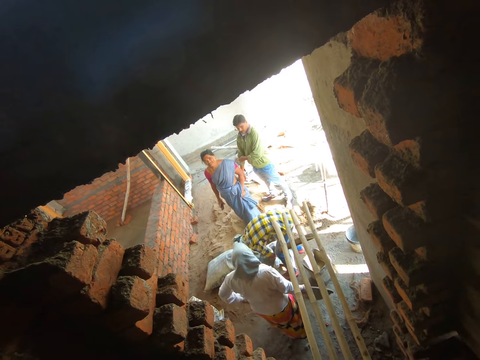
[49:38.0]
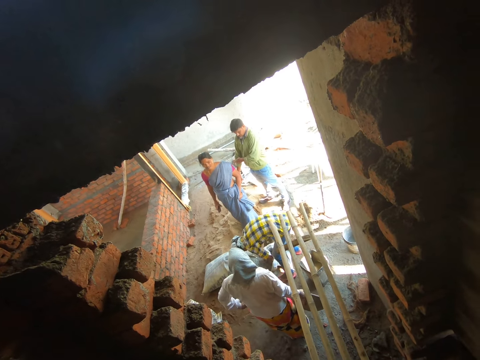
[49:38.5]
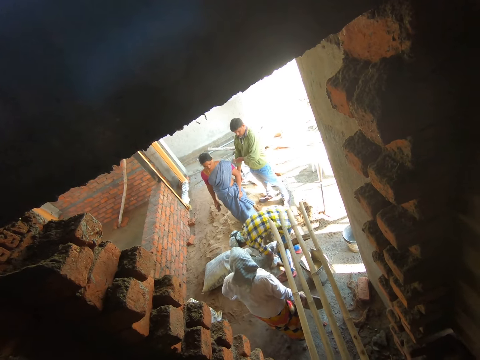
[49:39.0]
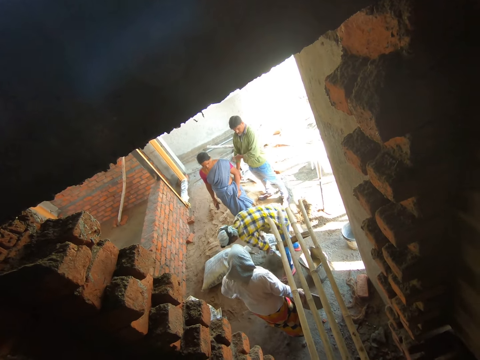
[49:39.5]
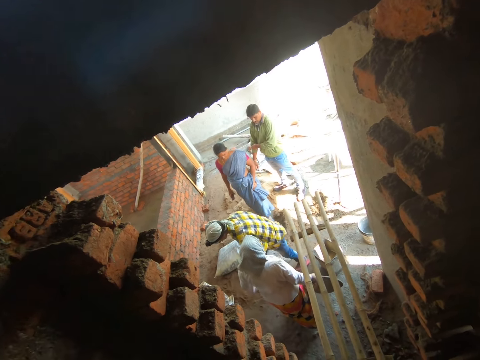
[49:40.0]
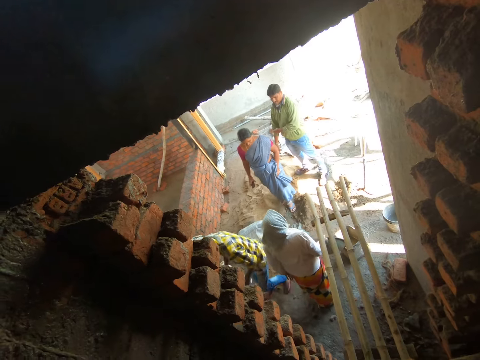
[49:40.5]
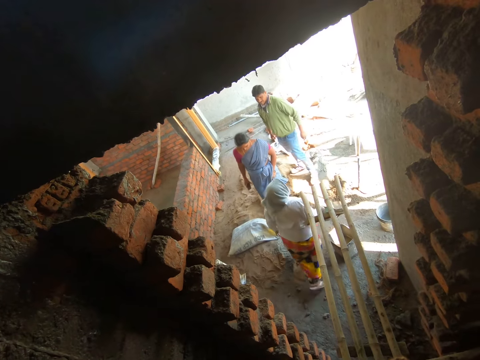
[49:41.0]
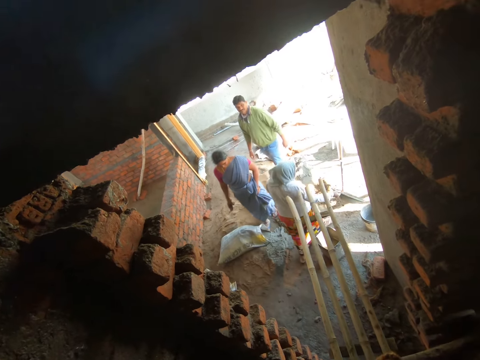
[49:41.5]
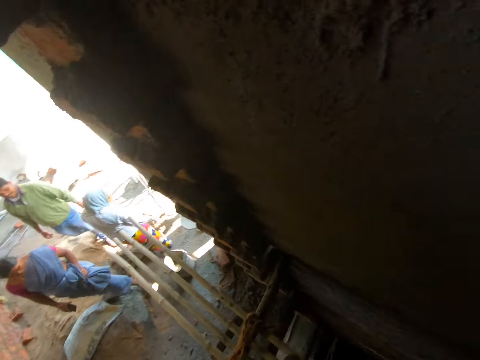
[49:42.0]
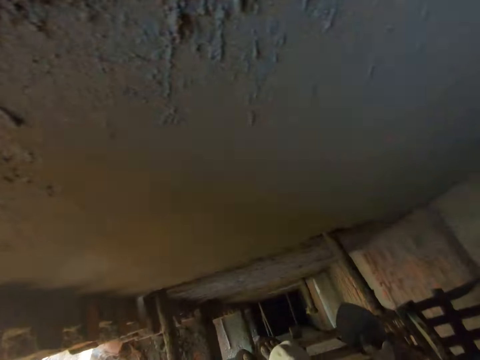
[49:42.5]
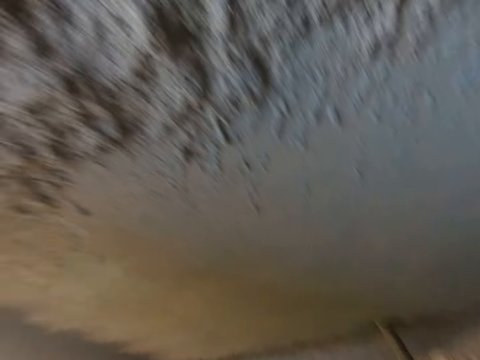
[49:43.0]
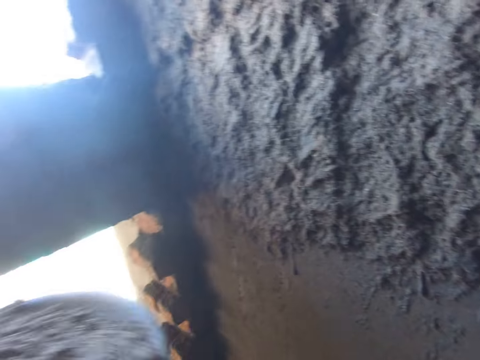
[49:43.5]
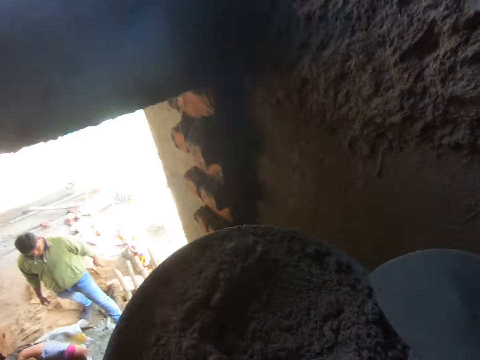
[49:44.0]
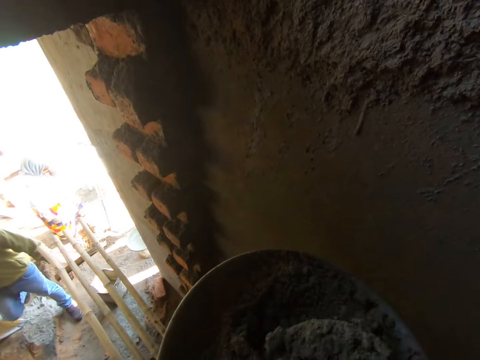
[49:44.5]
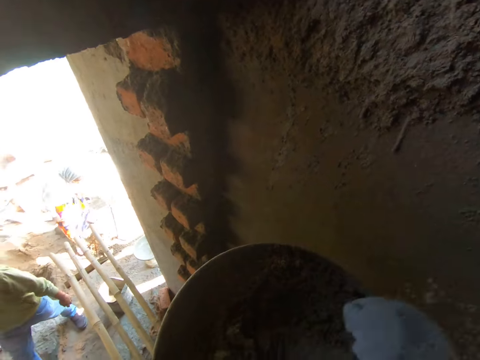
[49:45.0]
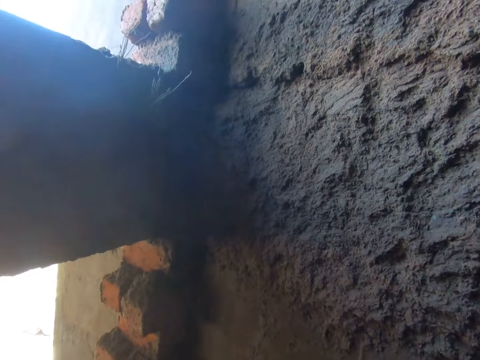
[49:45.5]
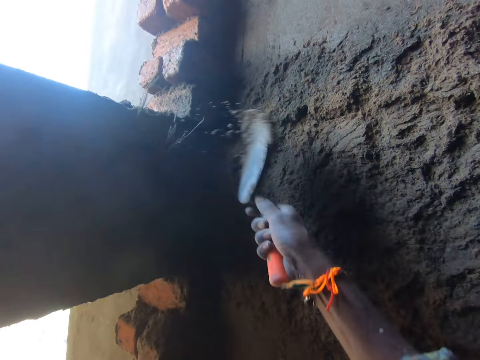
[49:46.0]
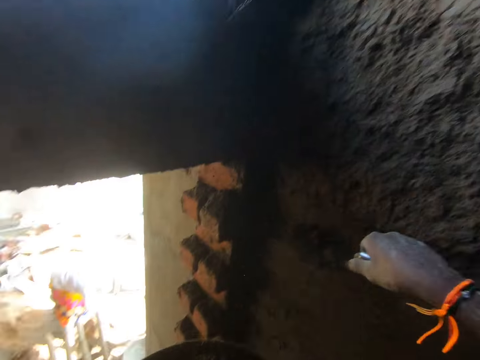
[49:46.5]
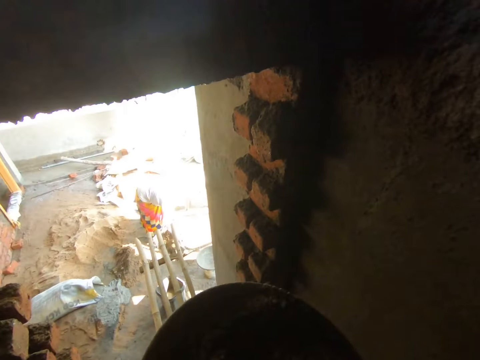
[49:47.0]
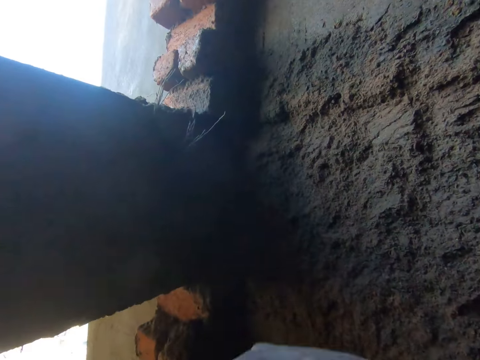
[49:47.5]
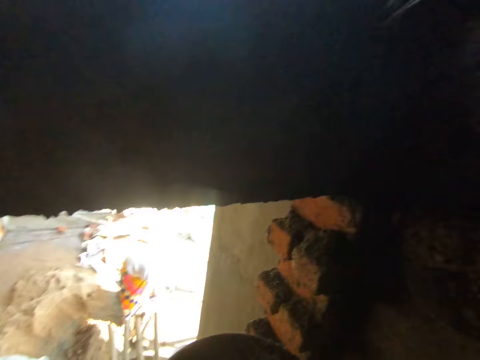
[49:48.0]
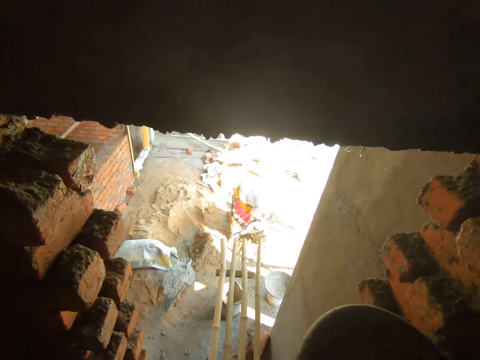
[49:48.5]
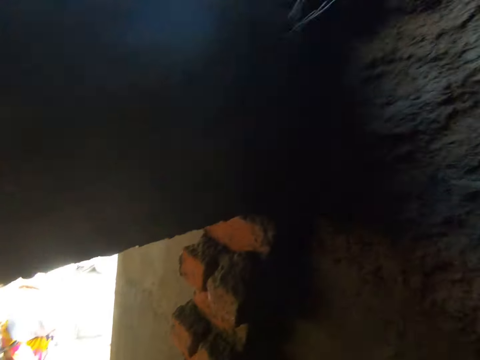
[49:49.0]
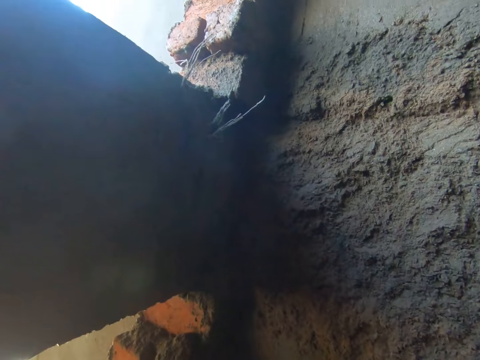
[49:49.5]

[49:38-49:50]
A woman moves the hand. Another woman pours cement from a sack on the sand on the ground with both hands. She carries the sack in both hands. The first woman walks around. She drops a headpan on the bucket with her right hand. The camera wearer walks around. He throws the clay on the trowel in his right hand on the wall. He fetches some clay with the trowel in his right hand from the pan in his left hand. He throws the clay on the trowel in his right hand on the wall. He fetches some clay with the trowel in his right hand from the pan in his left hand.

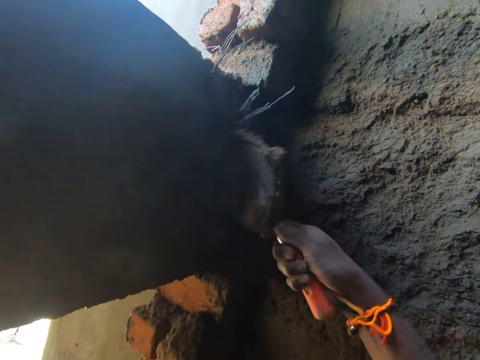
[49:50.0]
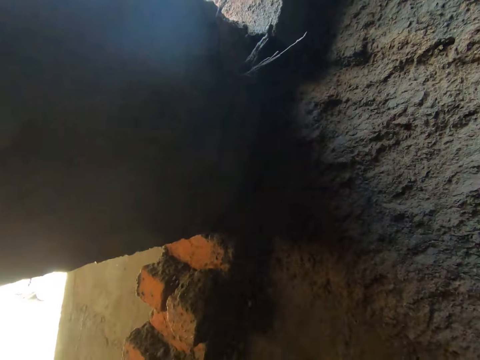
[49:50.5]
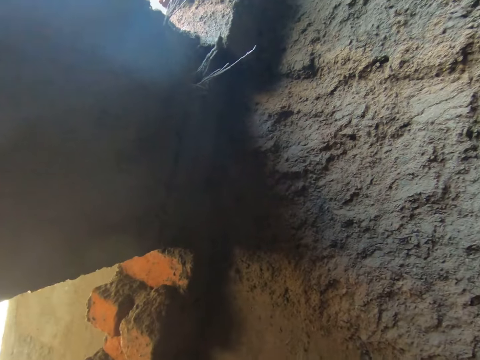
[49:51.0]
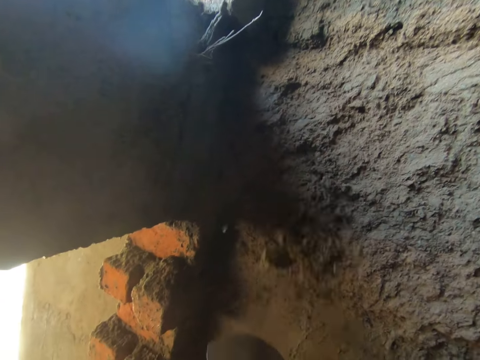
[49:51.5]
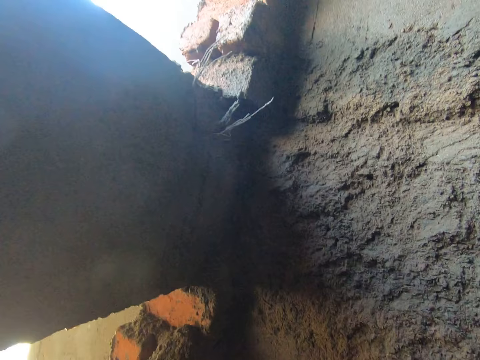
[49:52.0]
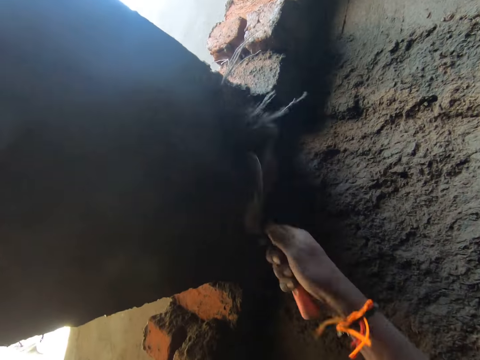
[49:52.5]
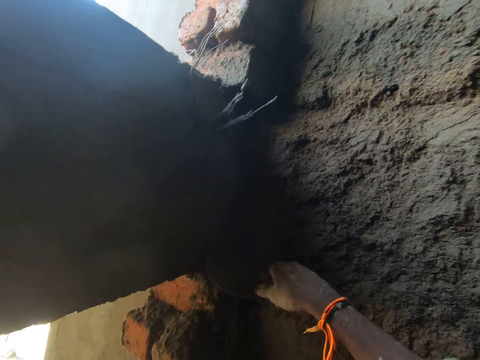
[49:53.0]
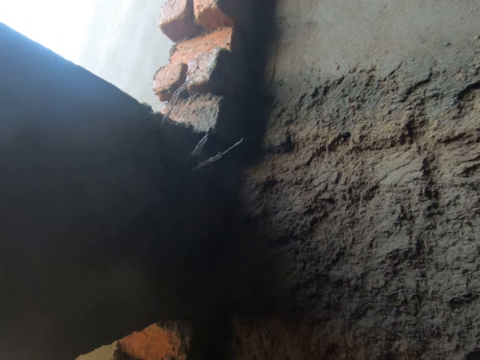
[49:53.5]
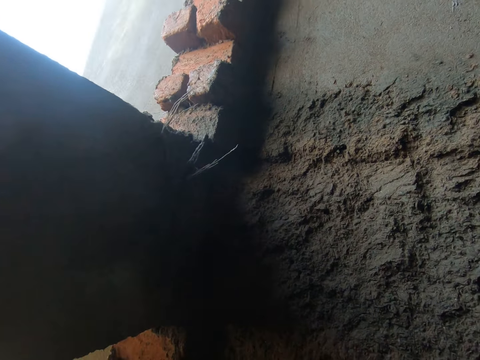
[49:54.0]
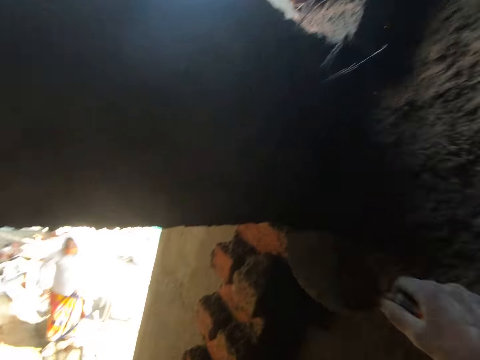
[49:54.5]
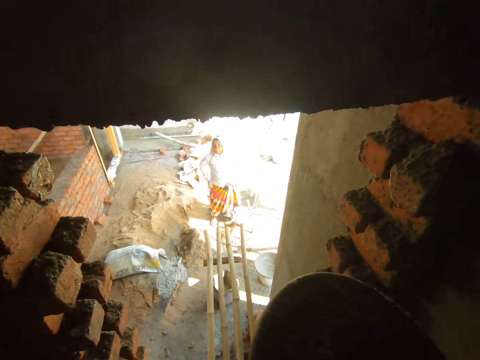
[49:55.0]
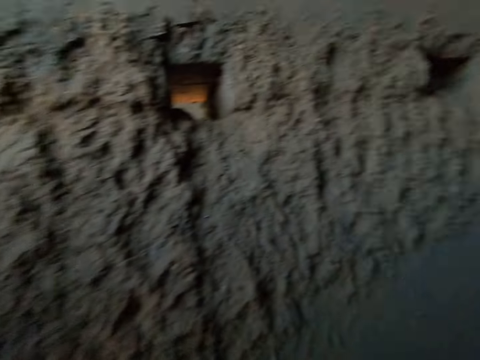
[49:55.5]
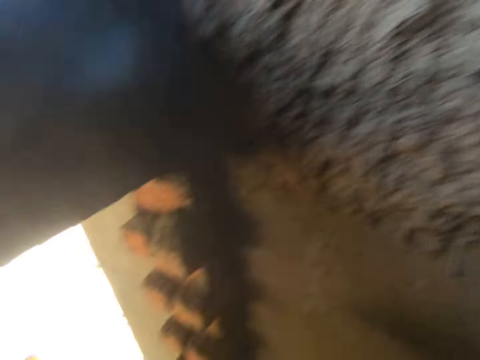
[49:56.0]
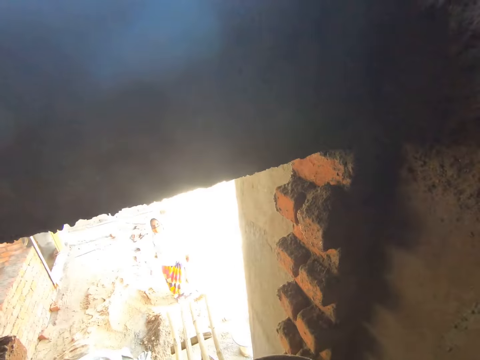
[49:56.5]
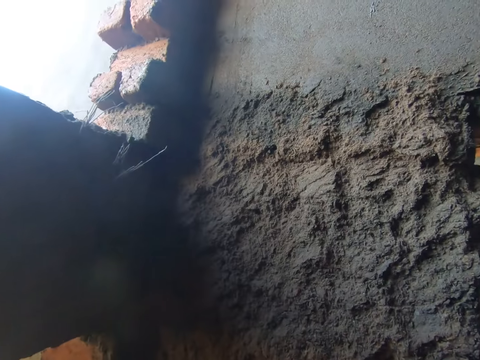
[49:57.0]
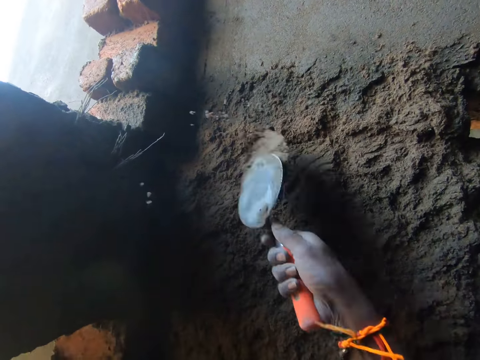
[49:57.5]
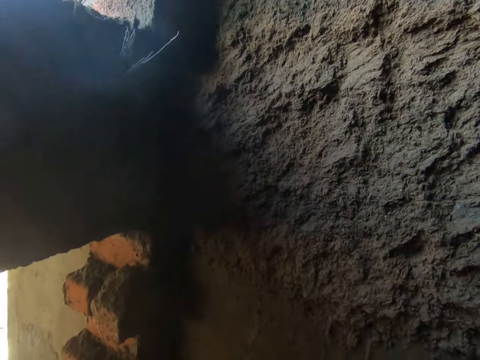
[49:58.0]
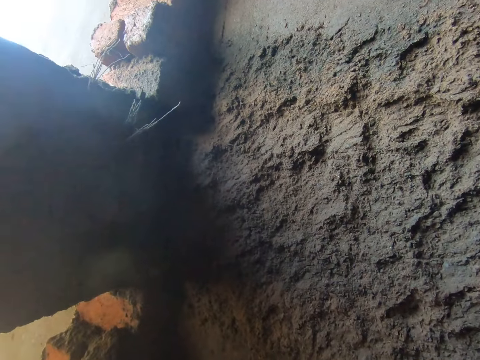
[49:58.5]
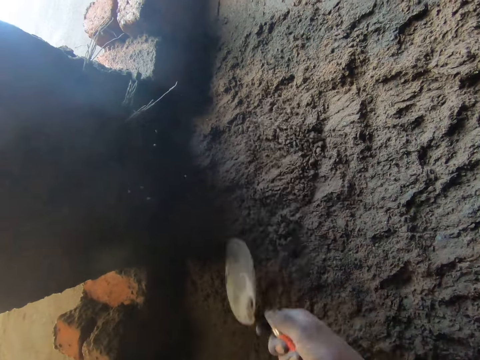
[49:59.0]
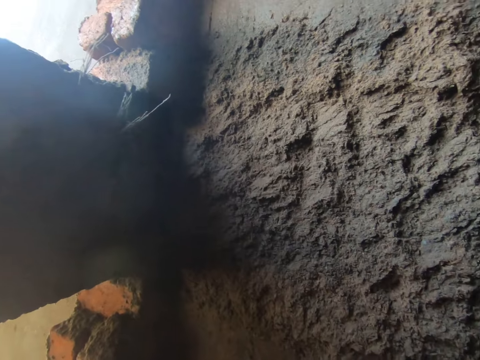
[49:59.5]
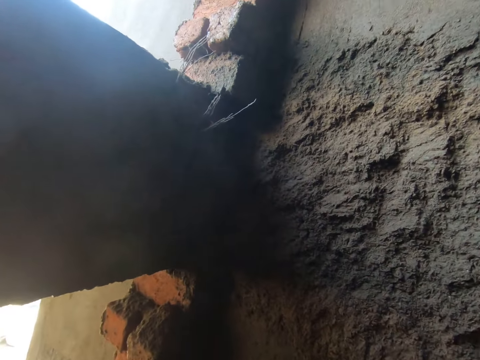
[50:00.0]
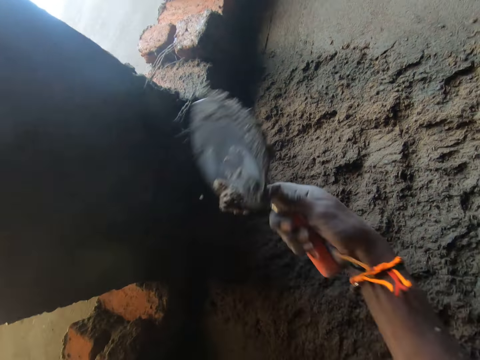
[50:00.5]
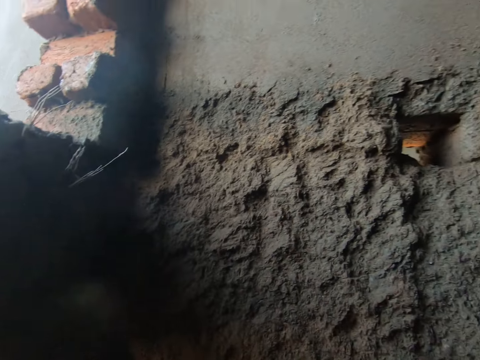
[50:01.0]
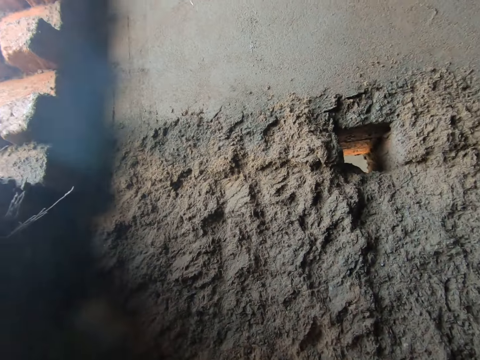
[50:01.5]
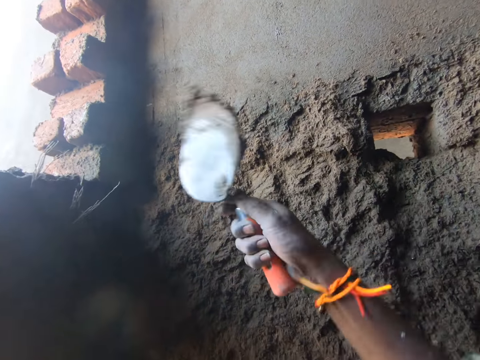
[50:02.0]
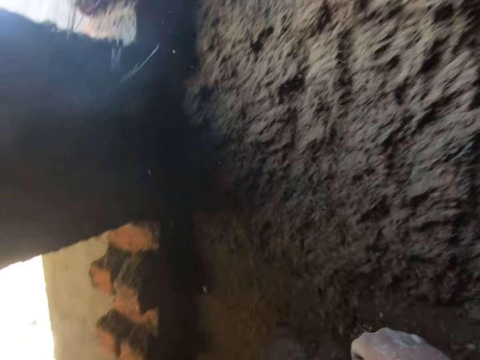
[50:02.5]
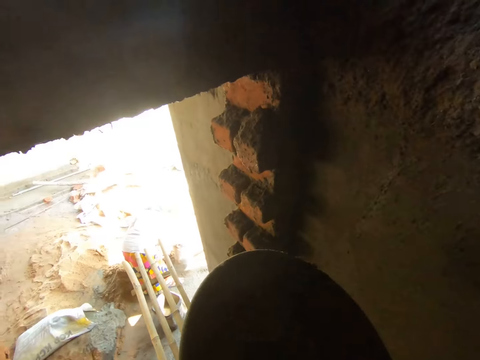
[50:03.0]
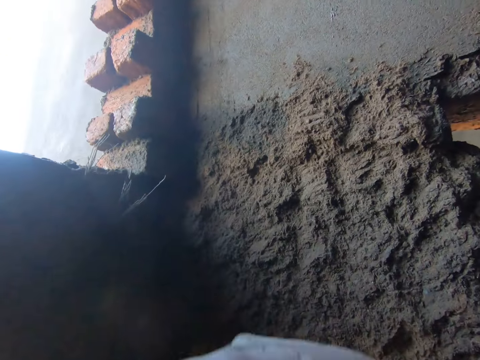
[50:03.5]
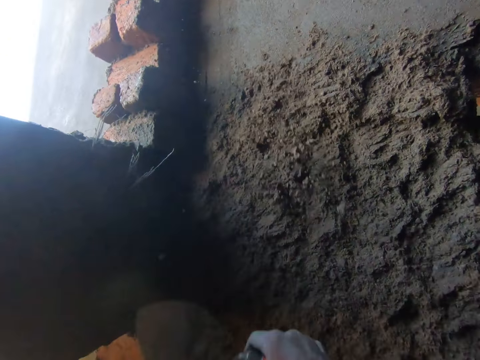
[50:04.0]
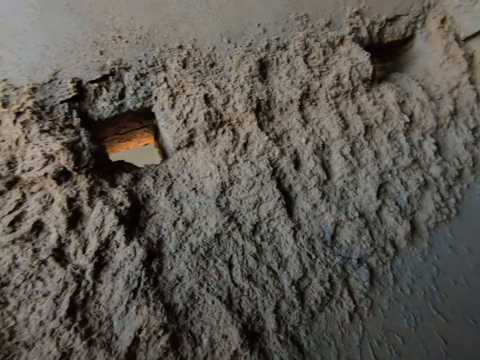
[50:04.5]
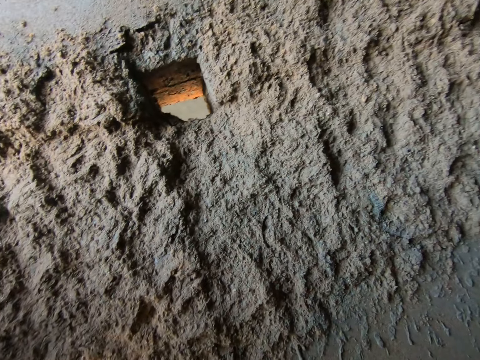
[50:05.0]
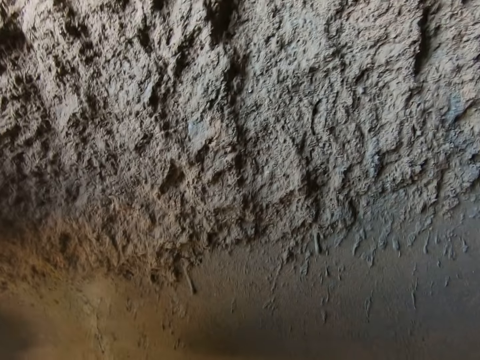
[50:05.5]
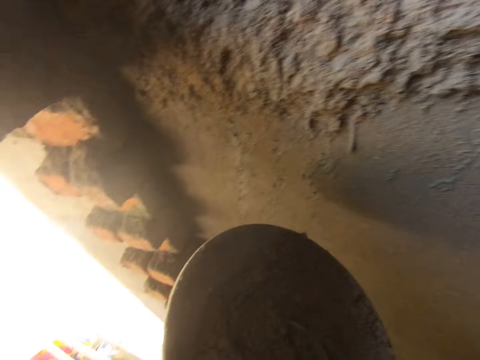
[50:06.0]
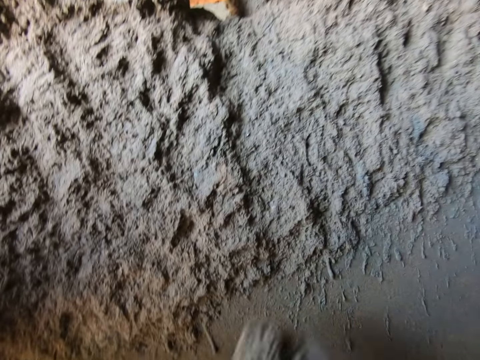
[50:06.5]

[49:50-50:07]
The camera wearer throws the clay or cement mixture on the trowel in his right hand on the wall. He scoops the cement mixture. He throws the cement mixture on the wall. He scoops the cement mixture. He throws the cement mixture on the wall. He scoops the cement mixture. He interacts with a woman. He throws the cement mixture on the wall. He fetches some clay with the trowel in his right hand from the pan in his left hand. He throws the clay on the trowel in his right hand on the wall. He scoops the cement mixture. He throws the cement mixture on the wall. He scoops the cement mixture. He throws the cement mixture on the wall. He fetches some clay with the trowel in his right hand from the pan in his left hand. He throws the clay on the trowel in his right hand on the wall. He scoops the cement mixture.
